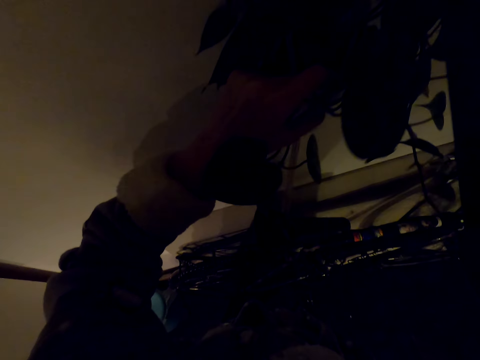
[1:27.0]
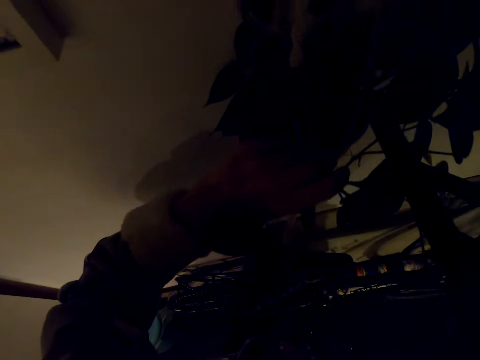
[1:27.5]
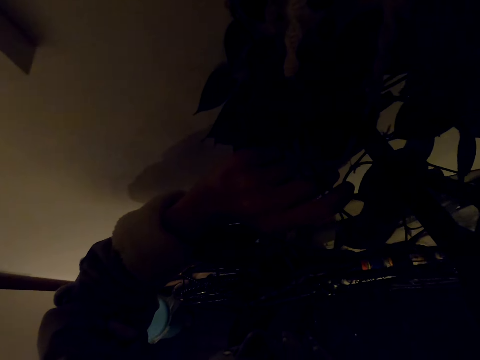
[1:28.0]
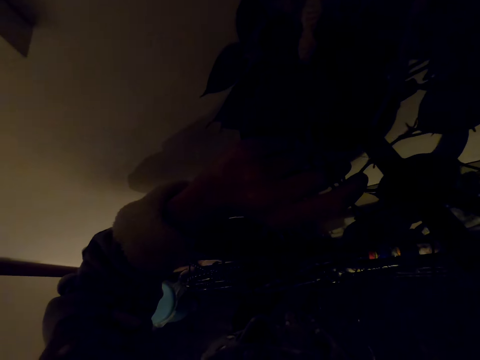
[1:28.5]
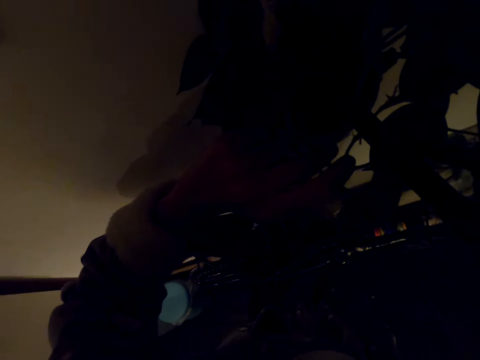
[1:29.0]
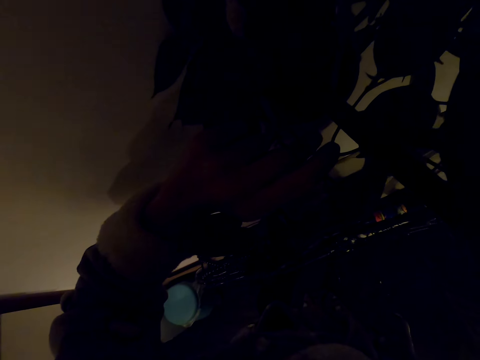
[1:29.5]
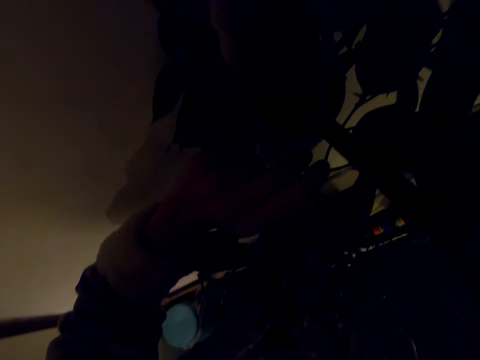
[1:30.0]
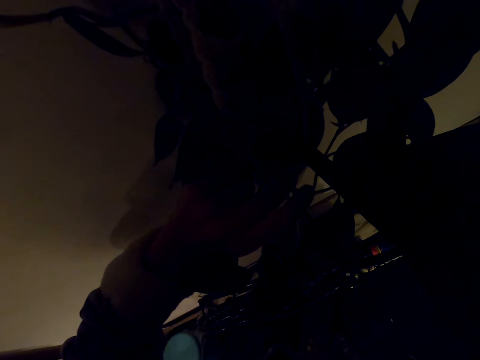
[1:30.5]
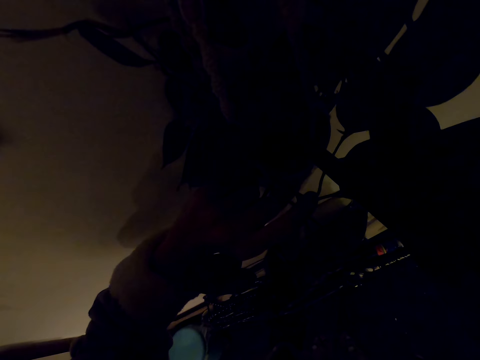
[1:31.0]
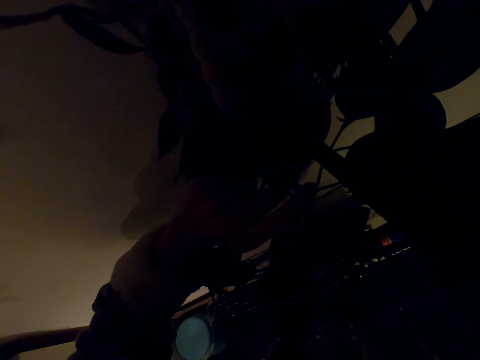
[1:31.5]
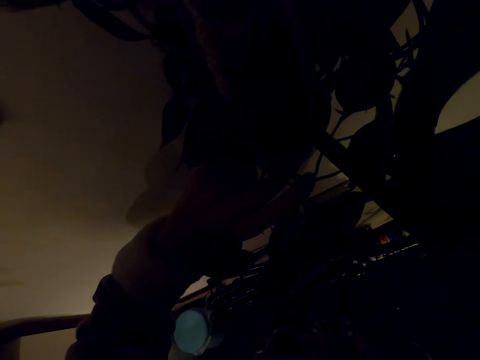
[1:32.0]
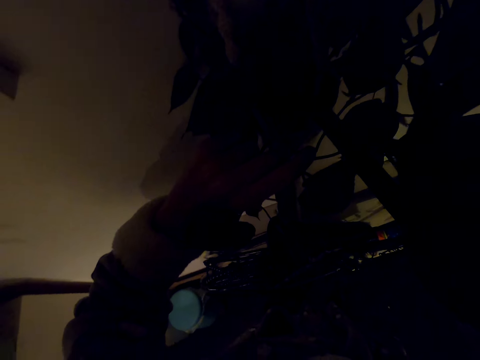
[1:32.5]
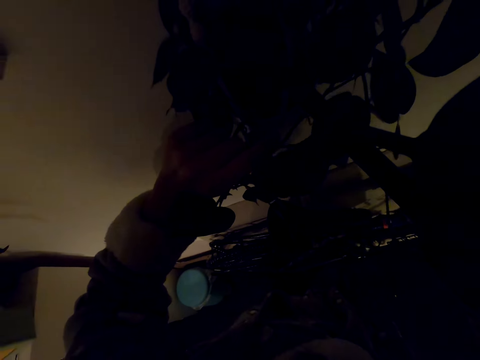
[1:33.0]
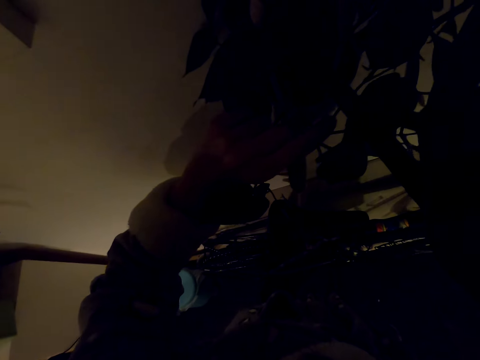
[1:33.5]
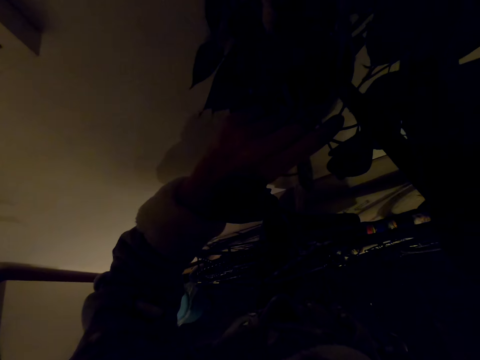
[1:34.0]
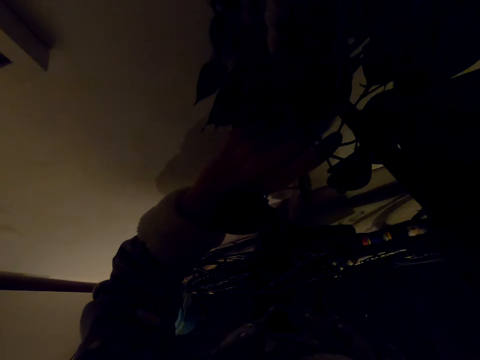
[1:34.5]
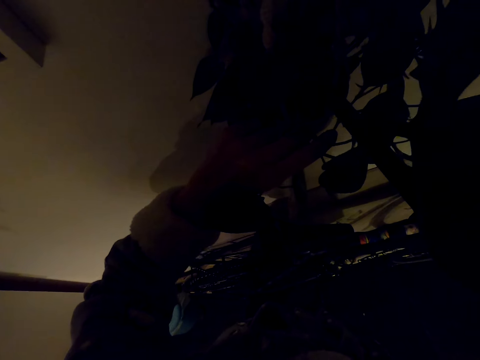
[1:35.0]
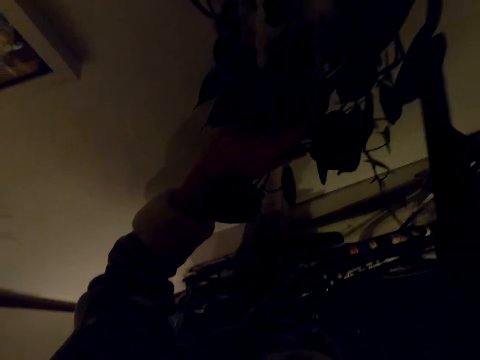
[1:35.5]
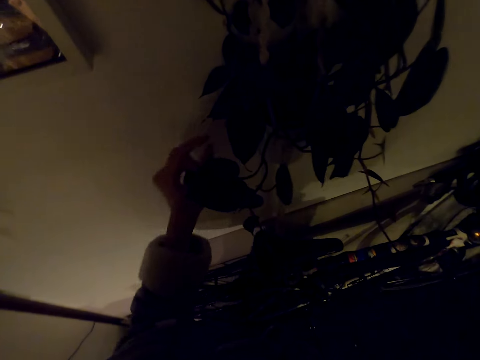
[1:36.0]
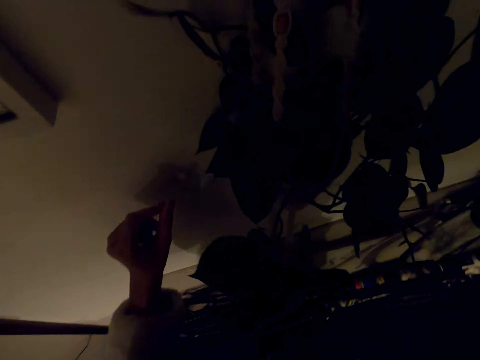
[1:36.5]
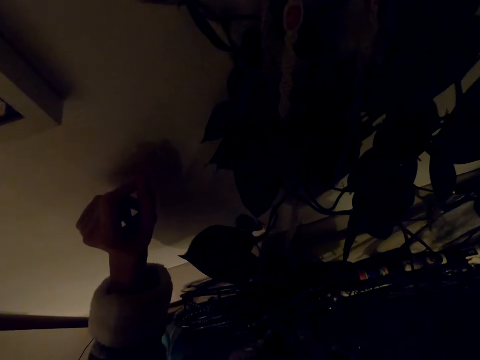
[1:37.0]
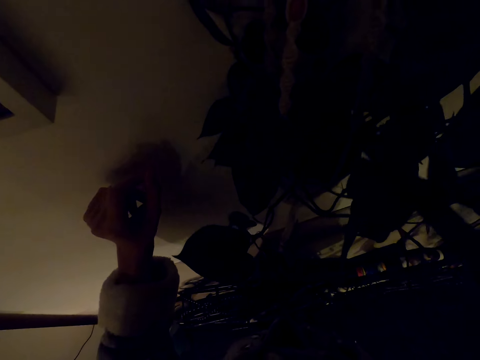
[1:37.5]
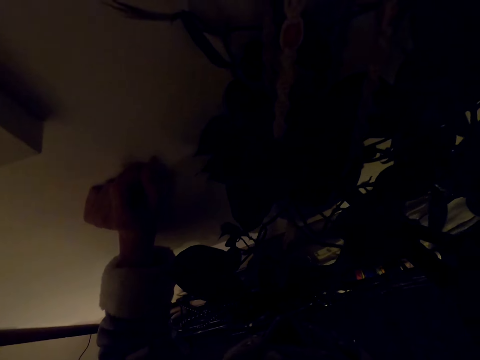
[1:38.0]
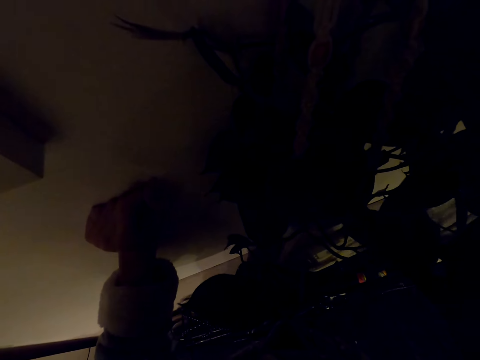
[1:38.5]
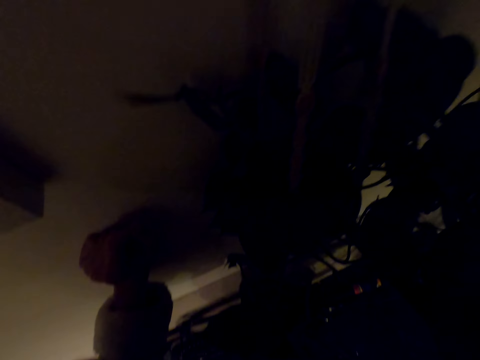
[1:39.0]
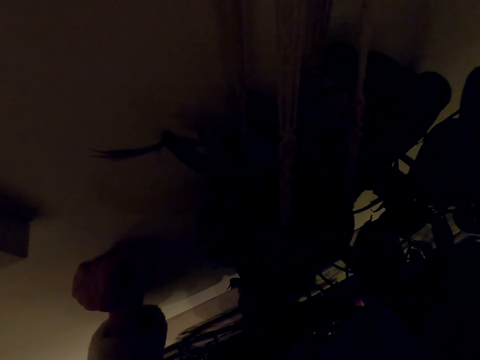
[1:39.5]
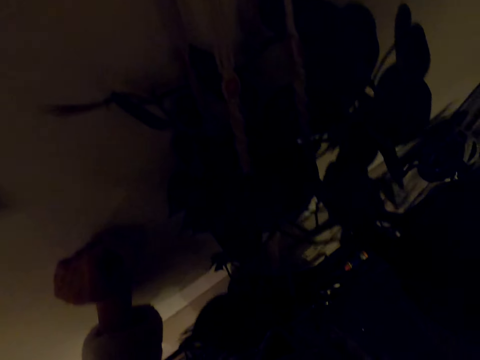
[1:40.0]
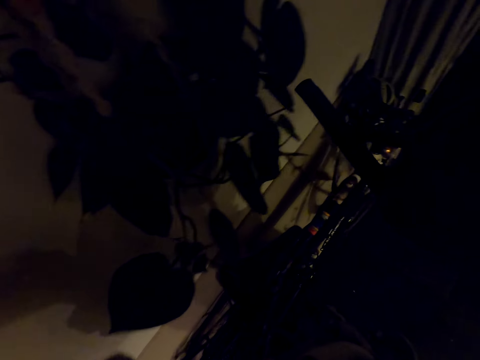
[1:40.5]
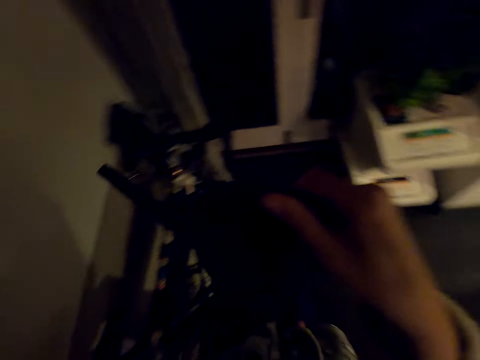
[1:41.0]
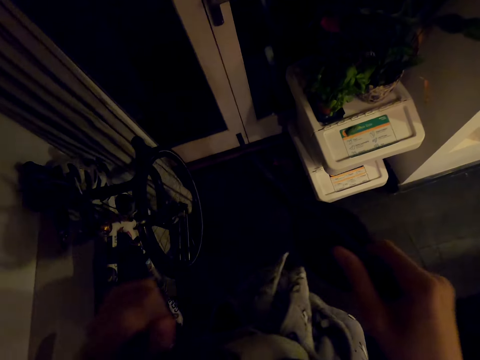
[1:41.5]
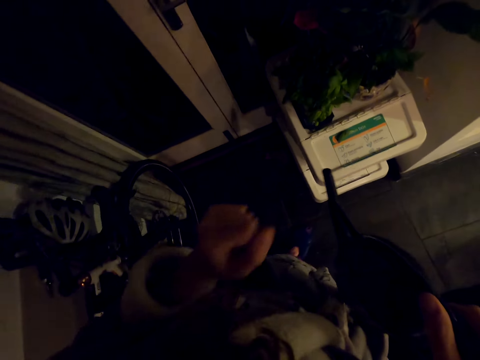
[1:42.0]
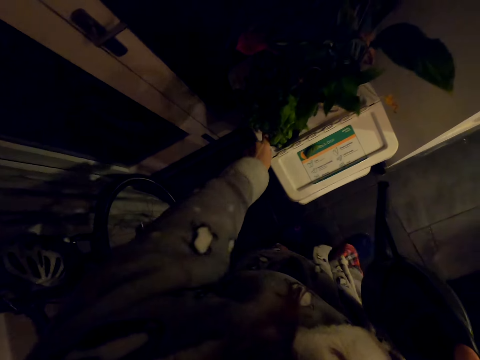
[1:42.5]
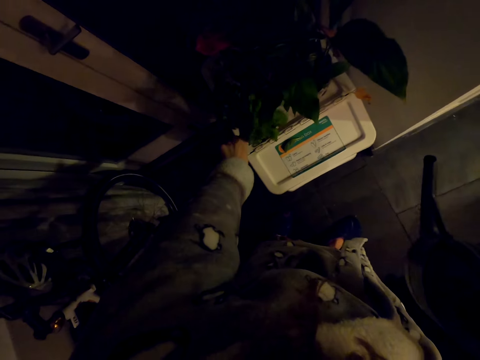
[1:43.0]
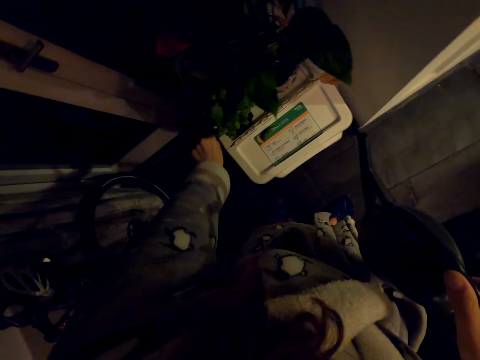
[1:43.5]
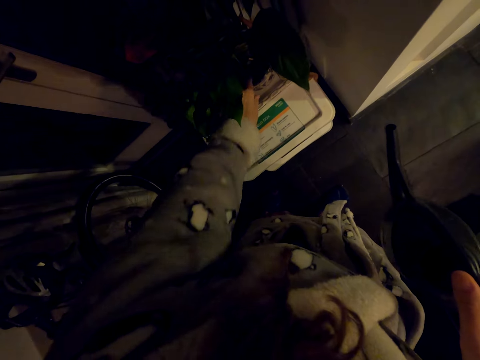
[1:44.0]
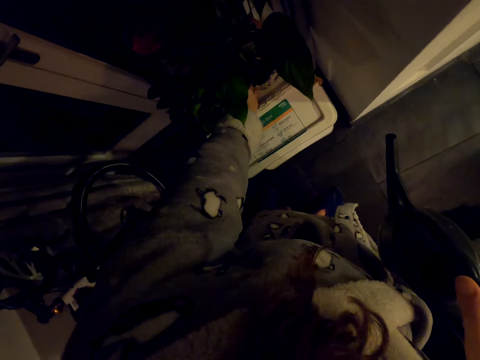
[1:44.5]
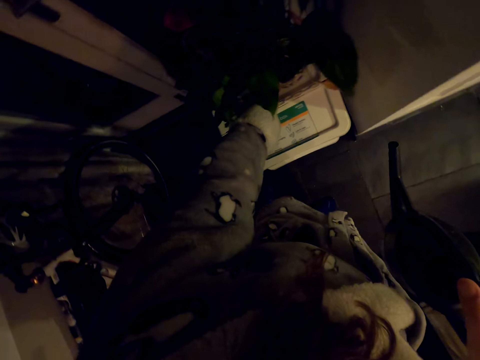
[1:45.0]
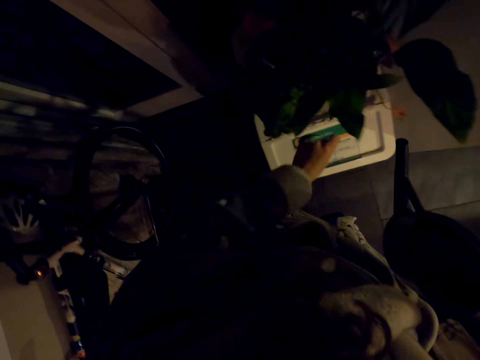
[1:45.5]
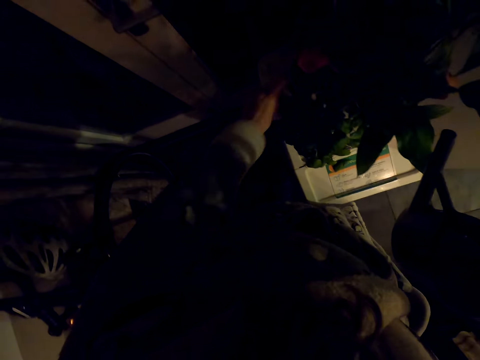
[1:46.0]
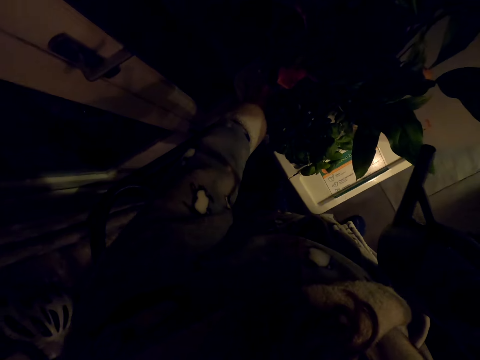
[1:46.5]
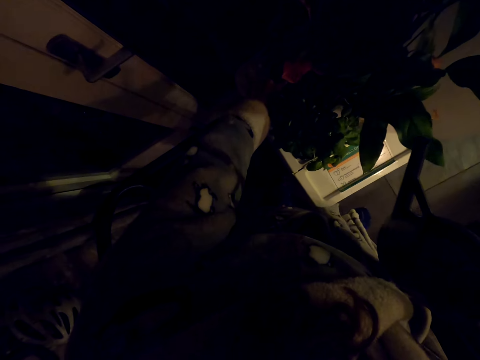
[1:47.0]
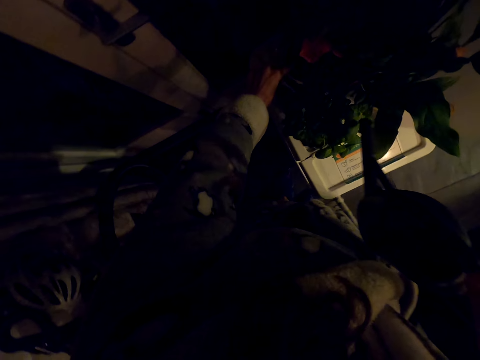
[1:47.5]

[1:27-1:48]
The camera wearer waters the flowers. They stop watering the plant. They move the hands and place the hand on the wall. They water the flowers. They walk from the plant, move the watering pot, and walk around the house. They touch the plant. They hold the flower and move the hand.

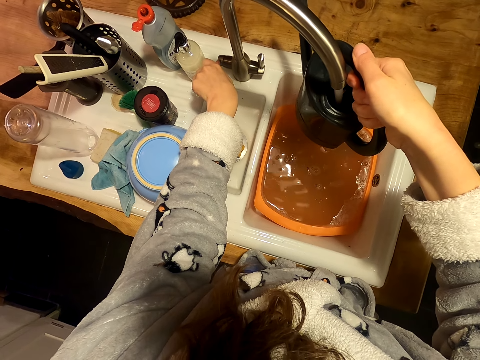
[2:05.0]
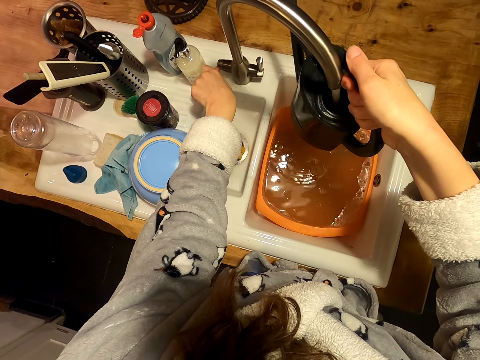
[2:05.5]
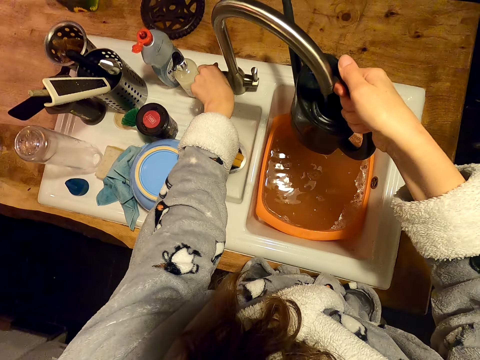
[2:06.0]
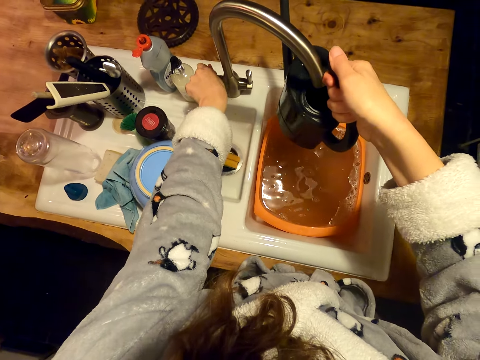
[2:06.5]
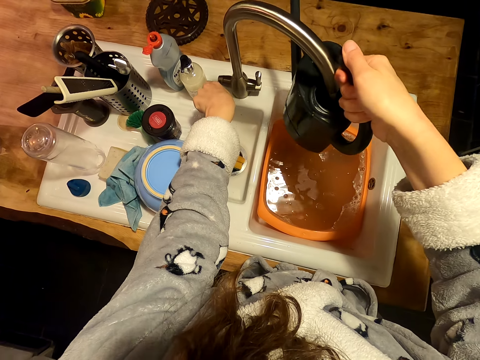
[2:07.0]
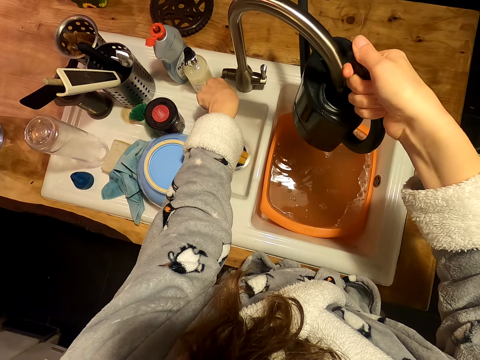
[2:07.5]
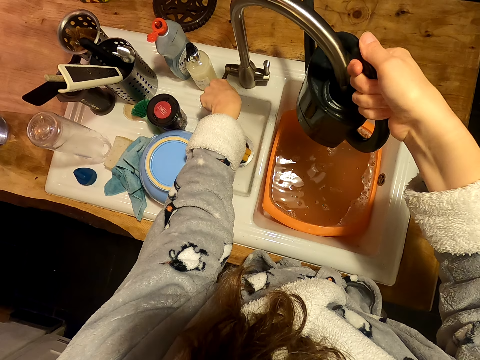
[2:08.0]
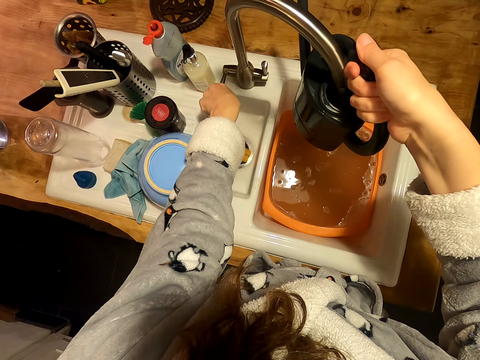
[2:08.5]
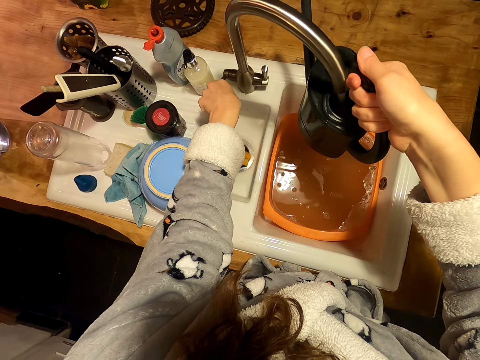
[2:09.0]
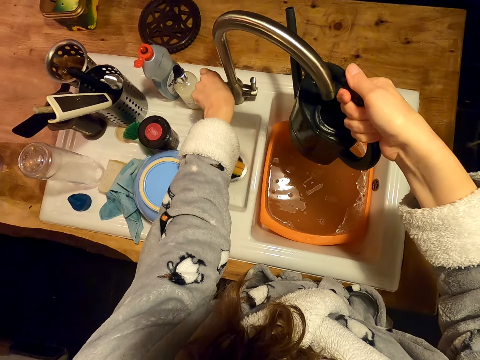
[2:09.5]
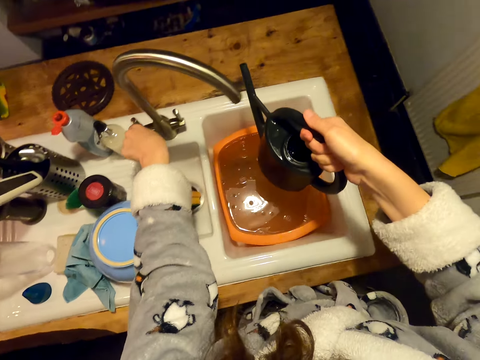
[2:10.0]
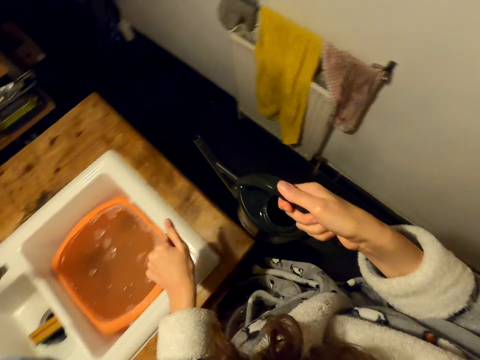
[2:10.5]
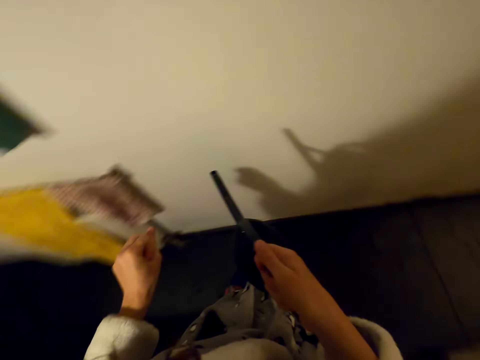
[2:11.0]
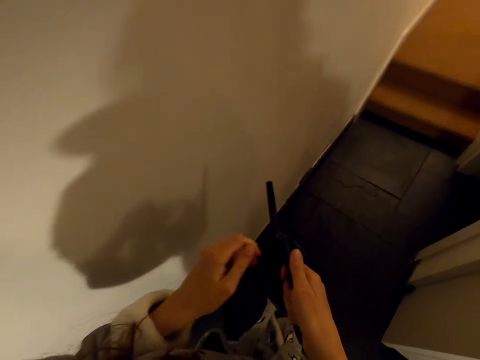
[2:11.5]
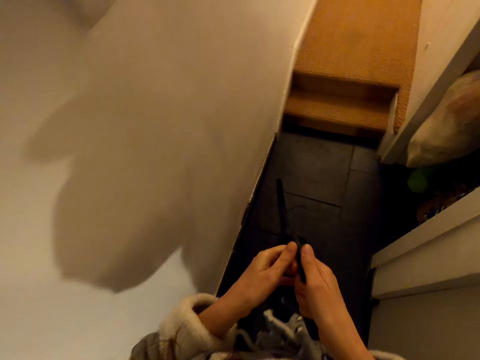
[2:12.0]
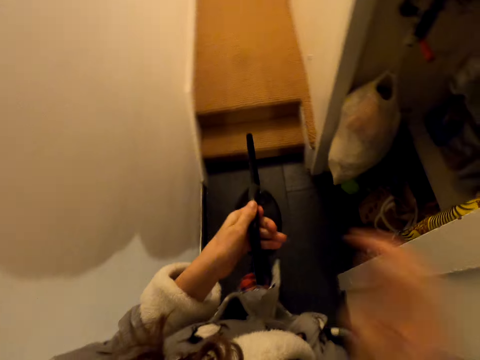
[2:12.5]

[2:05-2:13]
The camera wearer closes the tap, opens the tap, and fetches water into the watering pot. They close the tap. They move the hand from the tap. They walk to the stairs and walk around the house. They change the watering pot from the right to the left hand.
